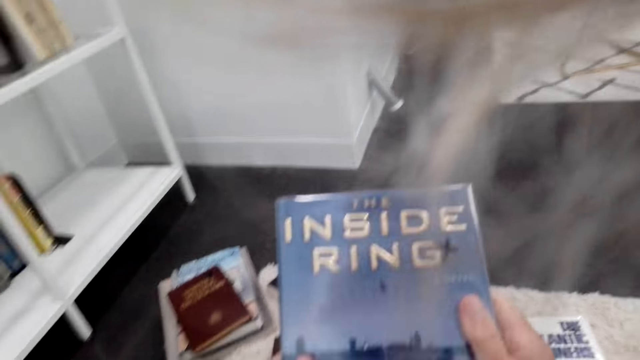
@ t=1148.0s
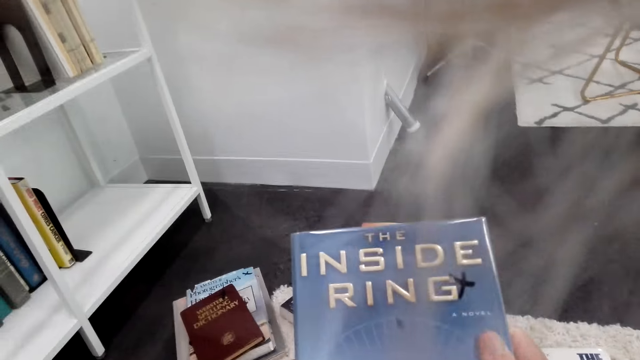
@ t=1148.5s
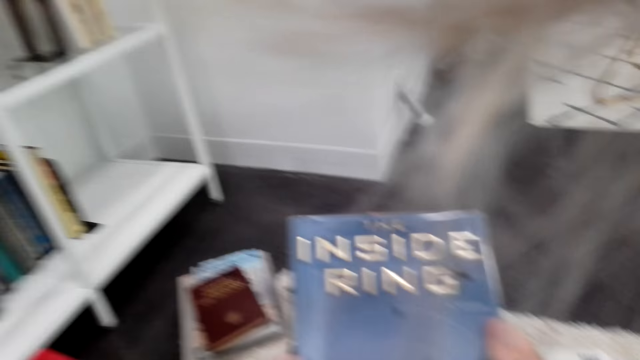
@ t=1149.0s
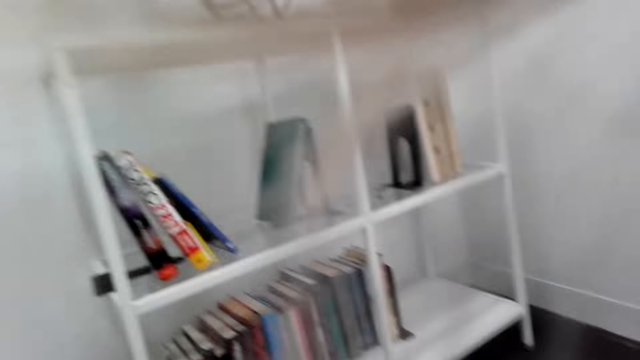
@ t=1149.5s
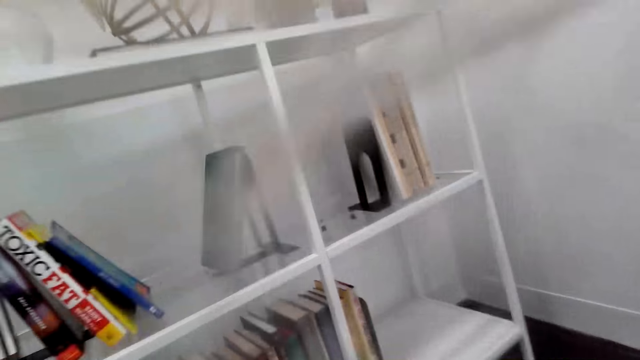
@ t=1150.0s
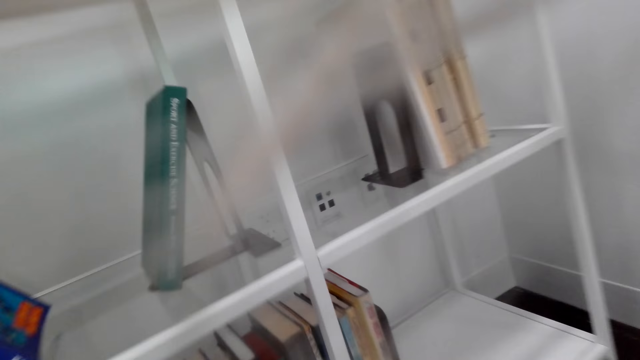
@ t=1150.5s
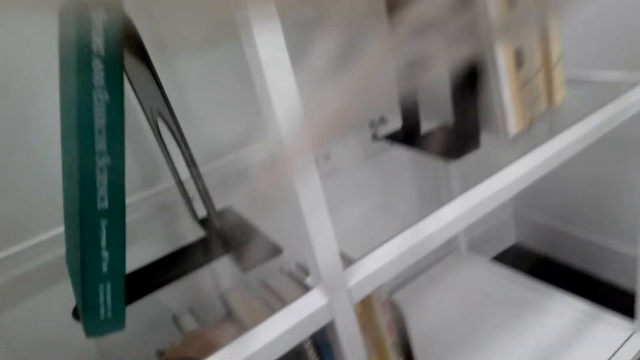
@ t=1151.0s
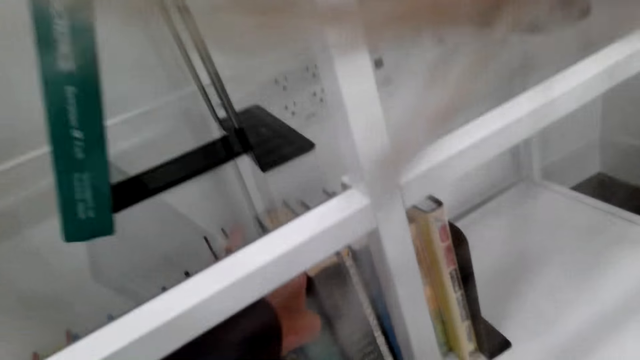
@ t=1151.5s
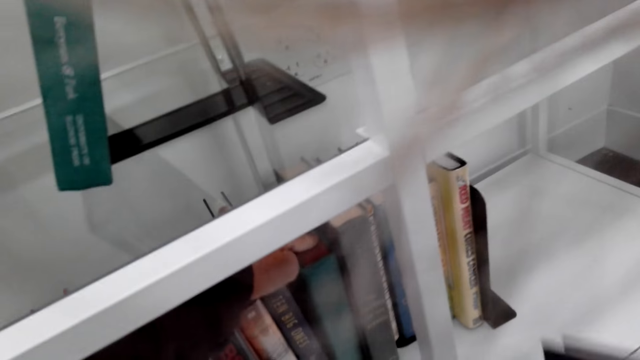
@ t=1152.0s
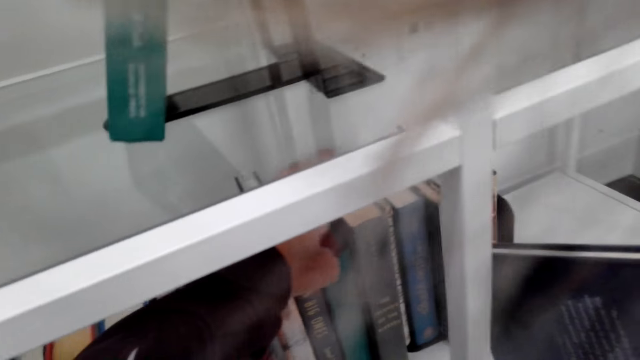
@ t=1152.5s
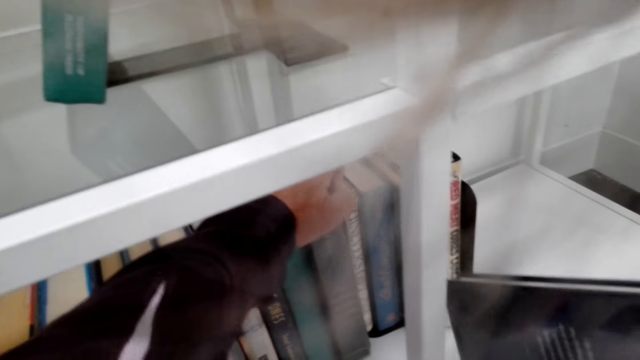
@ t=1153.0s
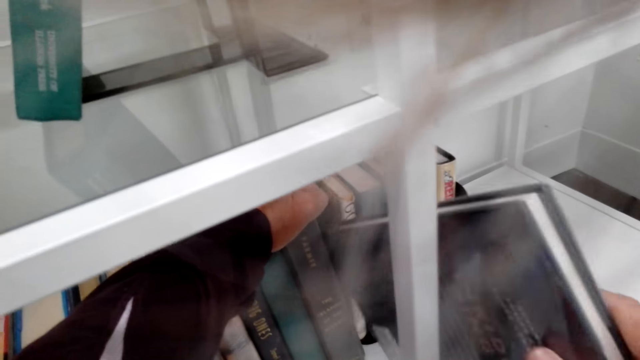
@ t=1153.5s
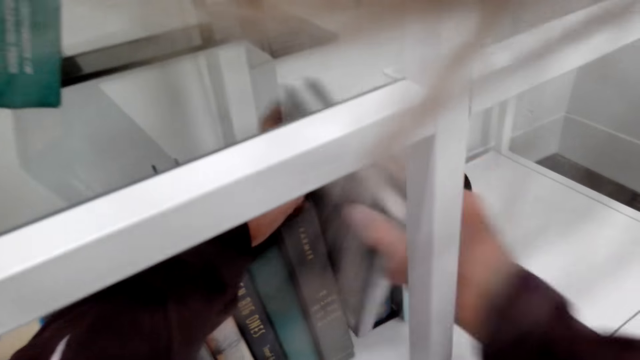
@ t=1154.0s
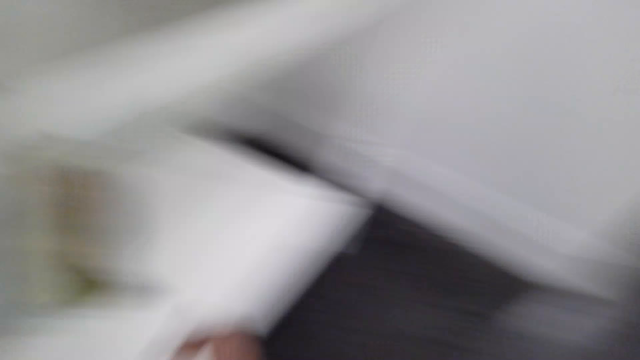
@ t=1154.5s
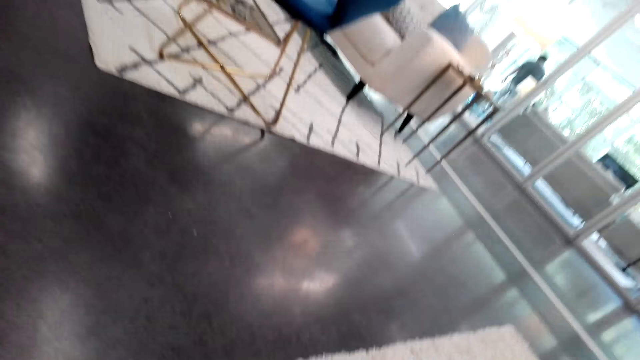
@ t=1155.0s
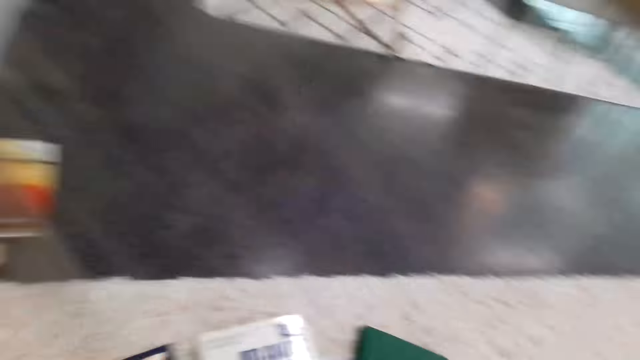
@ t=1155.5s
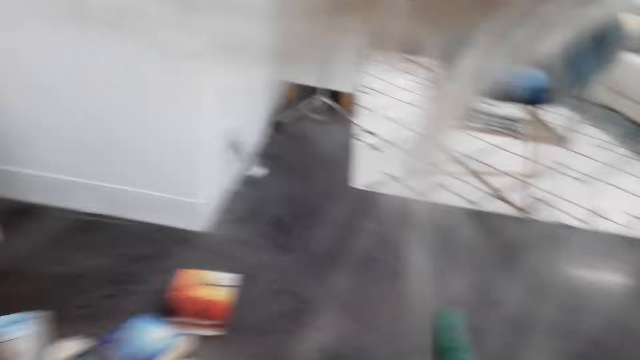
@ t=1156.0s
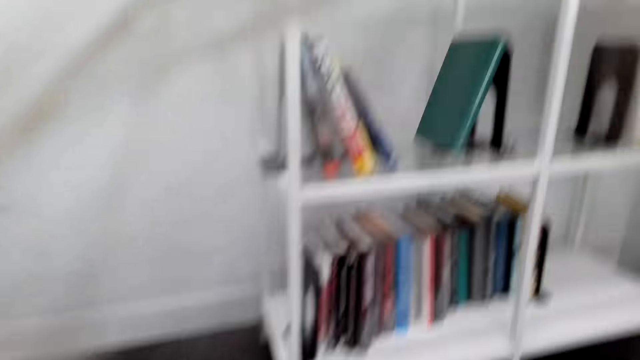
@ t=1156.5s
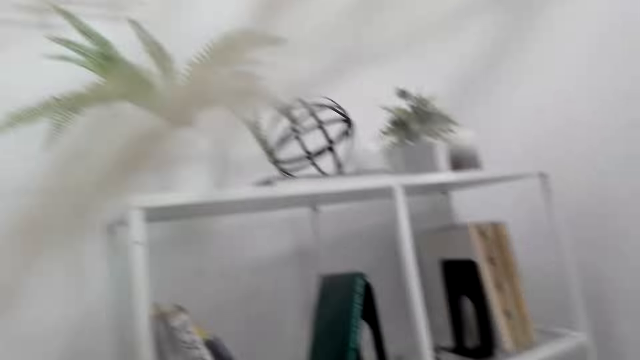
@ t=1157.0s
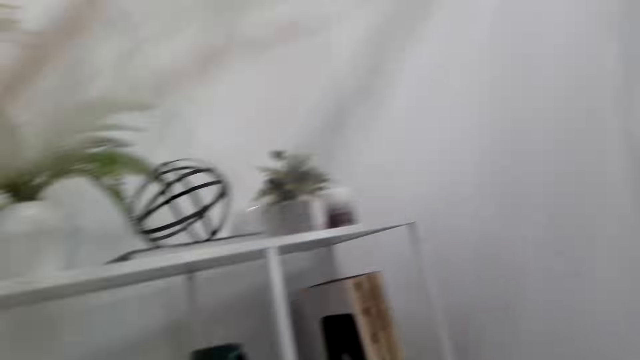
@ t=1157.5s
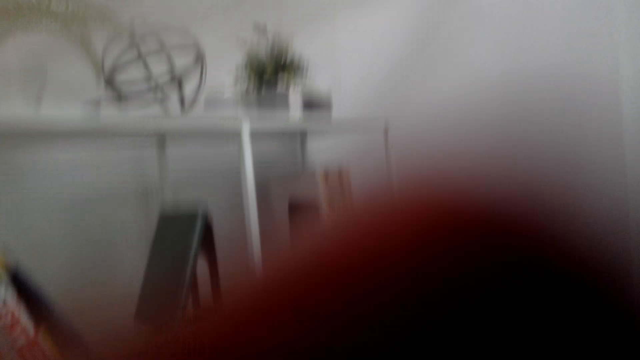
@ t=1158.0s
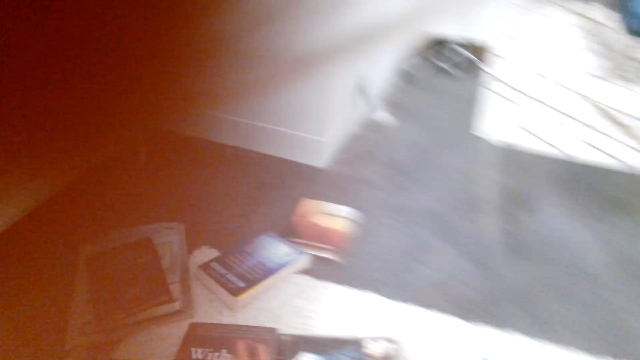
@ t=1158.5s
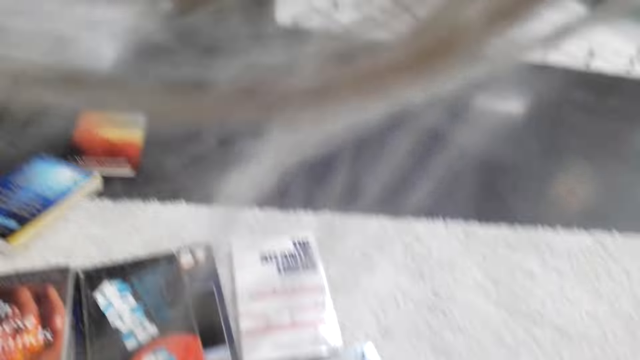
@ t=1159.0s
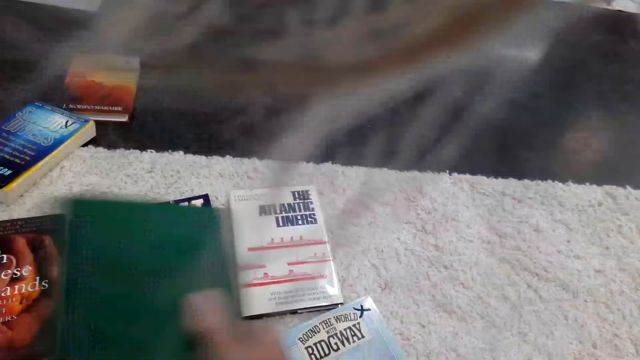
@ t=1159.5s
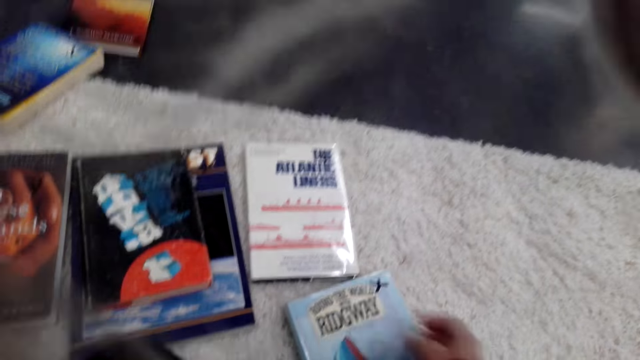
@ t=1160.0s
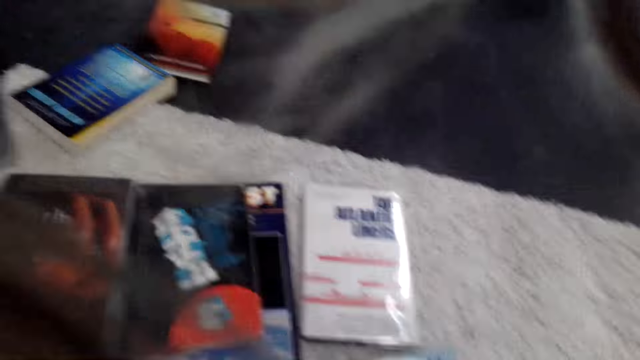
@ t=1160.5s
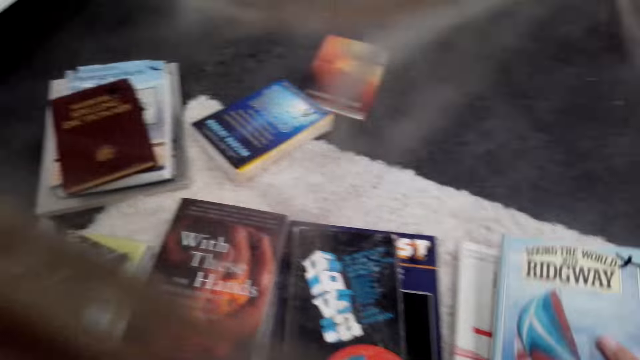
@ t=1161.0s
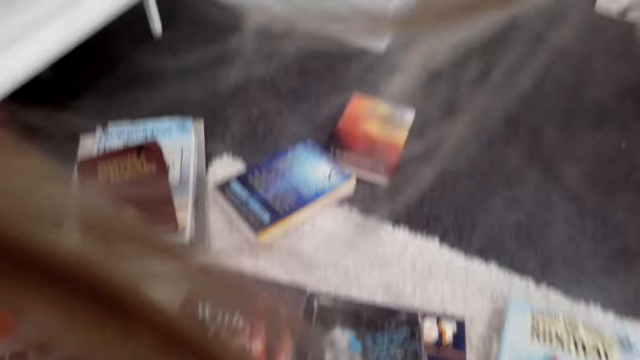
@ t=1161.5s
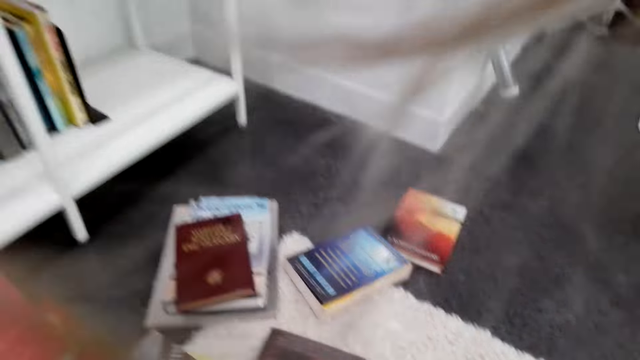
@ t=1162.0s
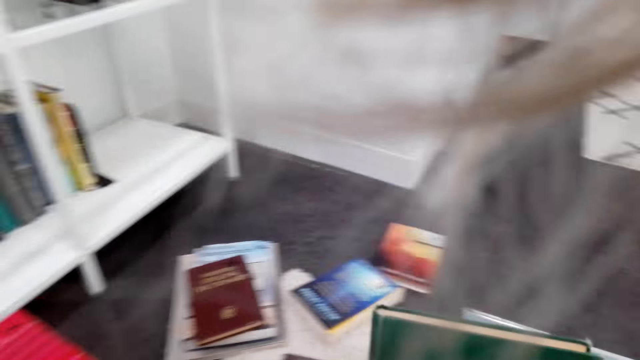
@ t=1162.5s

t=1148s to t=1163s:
The camera wearer checks the book. They look around the shelf. They move the book on the shelf. They touch the books in the shelf. They place the book on the shelf, turn around, and look around the floor. They stare at the shelf. They touch something. They pick a book on the shelf.

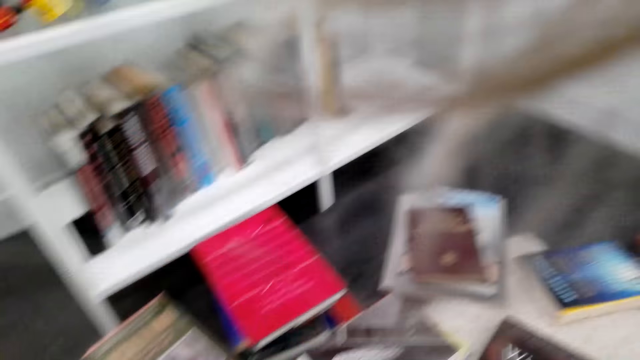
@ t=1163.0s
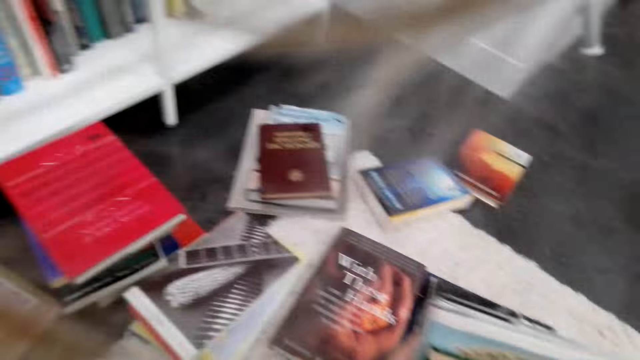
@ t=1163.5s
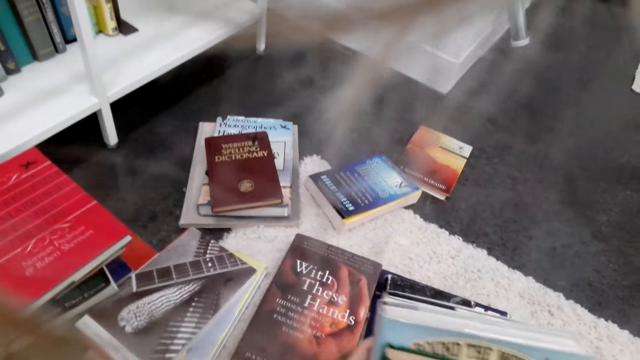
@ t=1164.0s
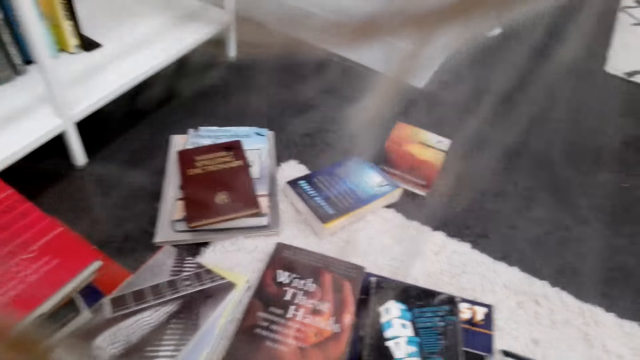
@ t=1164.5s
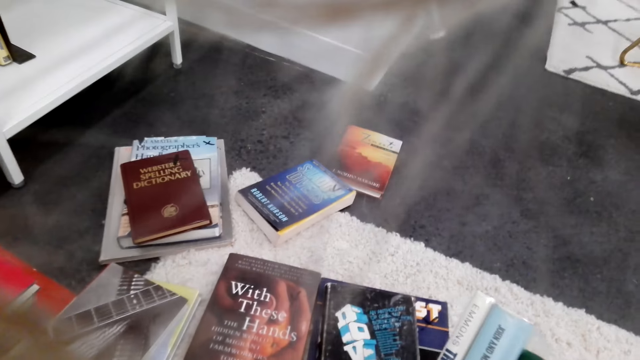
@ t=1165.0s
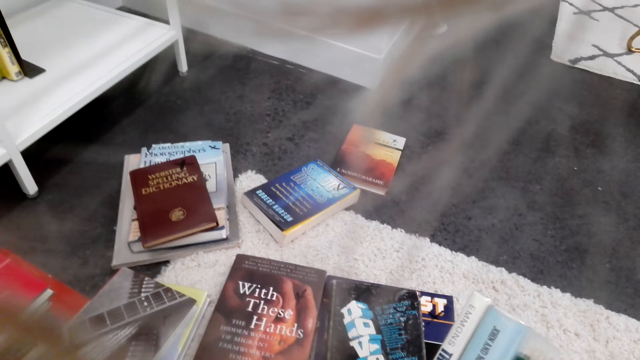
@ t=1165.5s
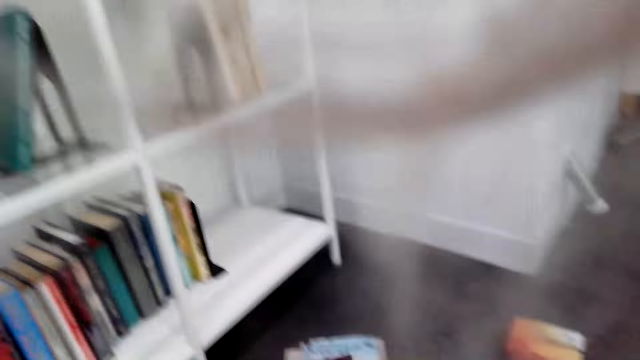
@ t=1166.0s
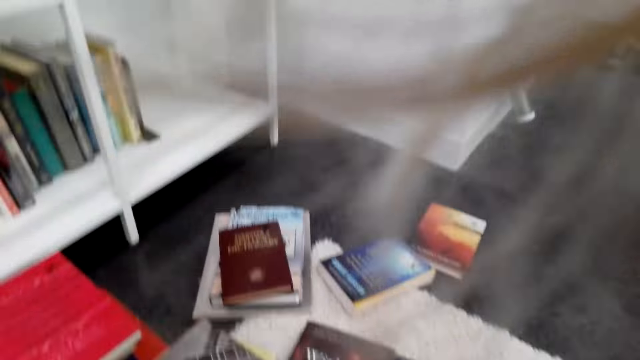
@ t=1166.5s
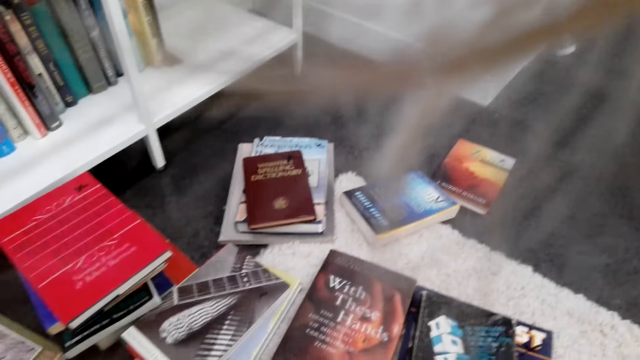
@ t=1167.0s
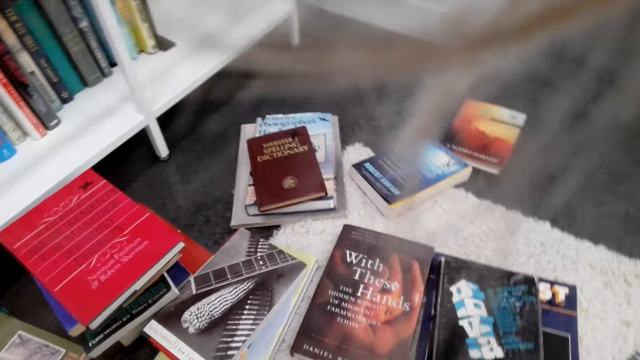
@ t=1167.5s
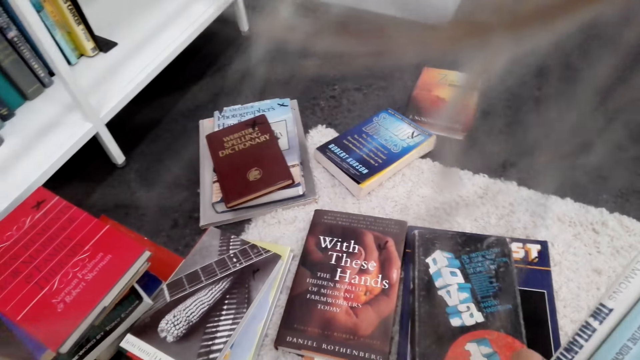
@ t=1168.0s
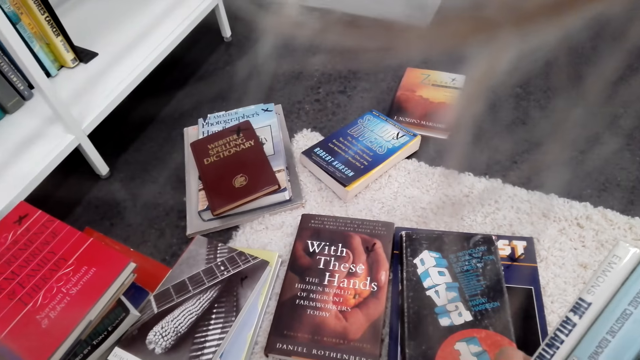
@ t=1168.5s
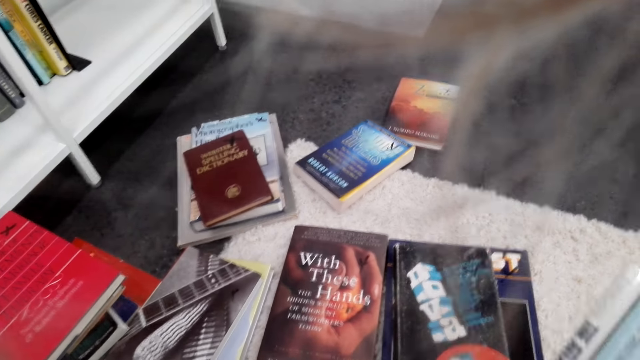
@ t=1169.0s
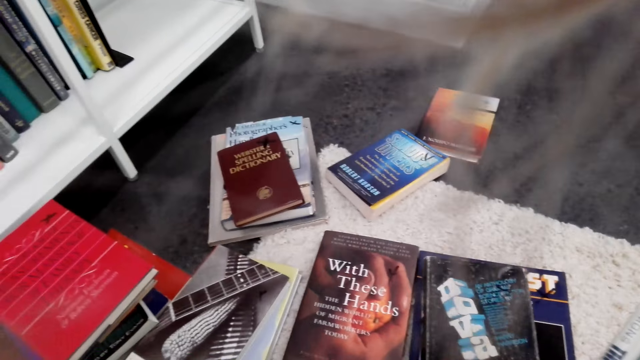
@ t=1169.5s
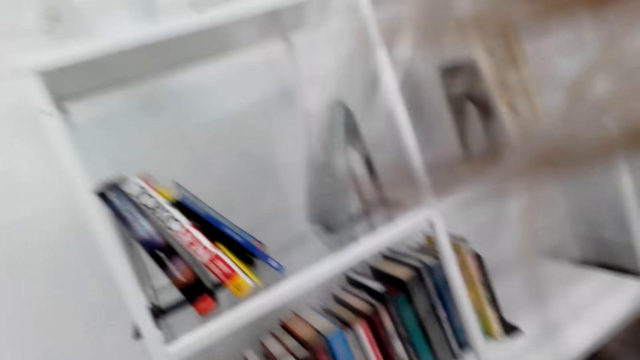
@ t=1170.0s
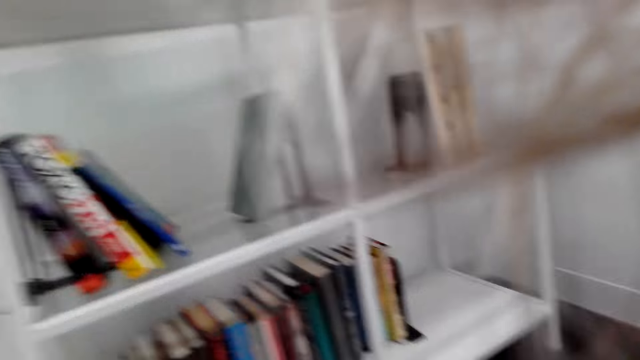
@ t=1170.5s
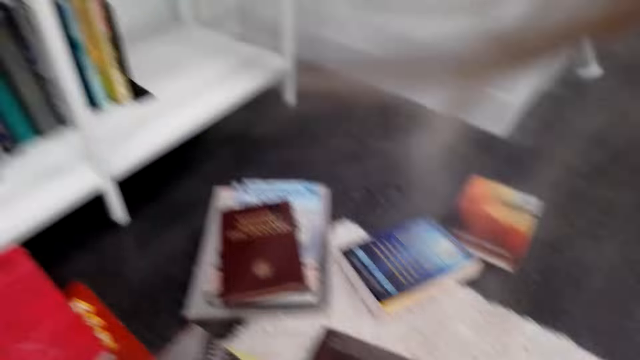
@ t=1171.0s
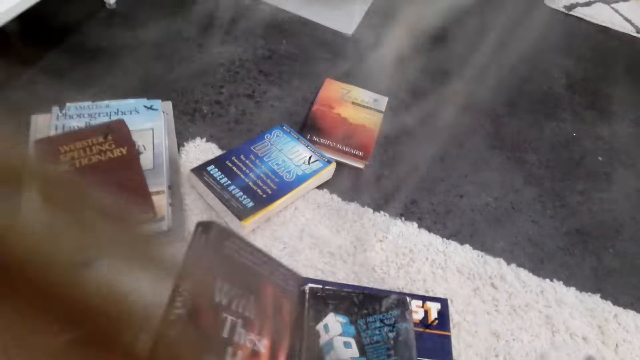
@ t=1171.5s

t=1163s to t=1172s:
The camera wearer stares at the books on the ground. They look around the house. They move a book on the floor.
